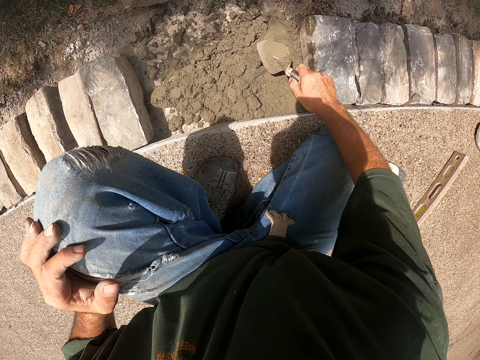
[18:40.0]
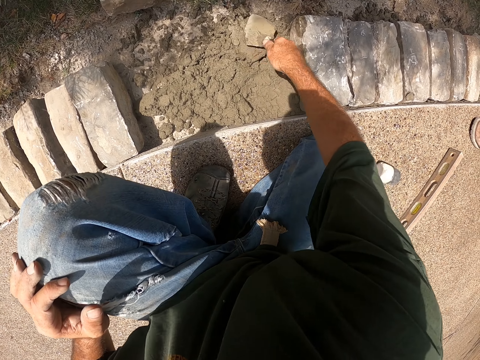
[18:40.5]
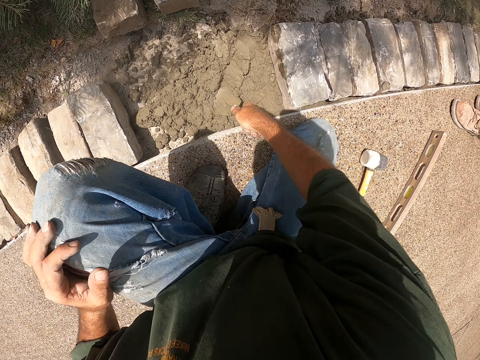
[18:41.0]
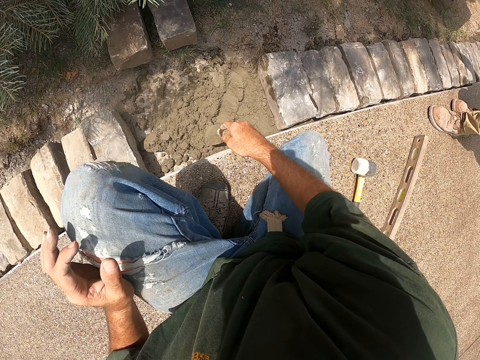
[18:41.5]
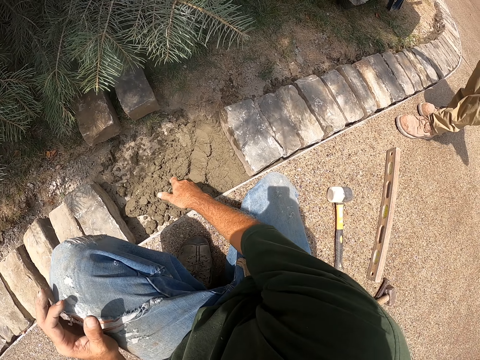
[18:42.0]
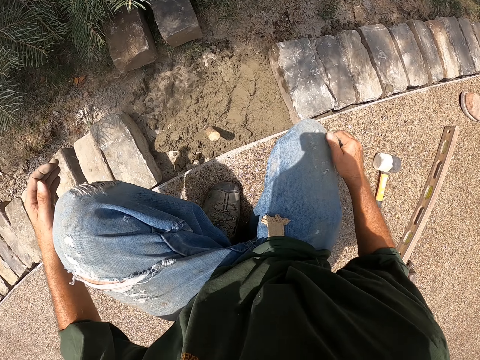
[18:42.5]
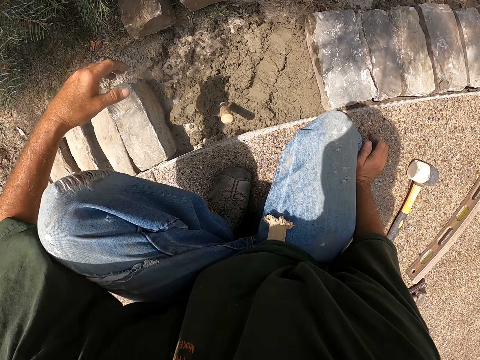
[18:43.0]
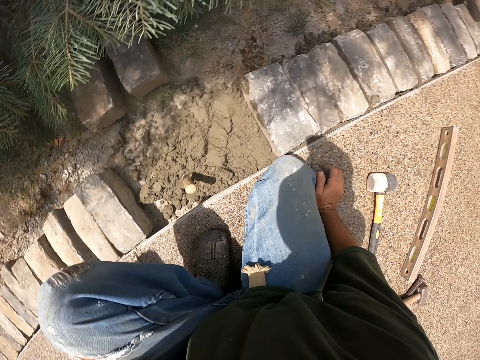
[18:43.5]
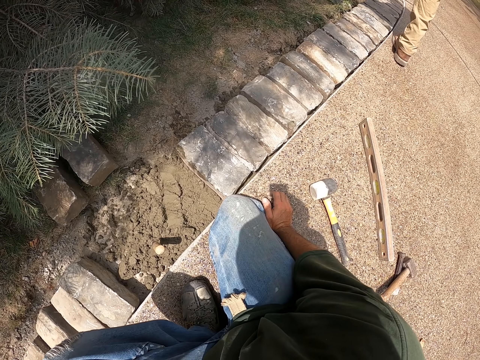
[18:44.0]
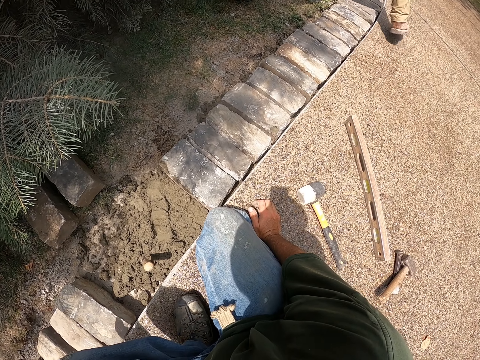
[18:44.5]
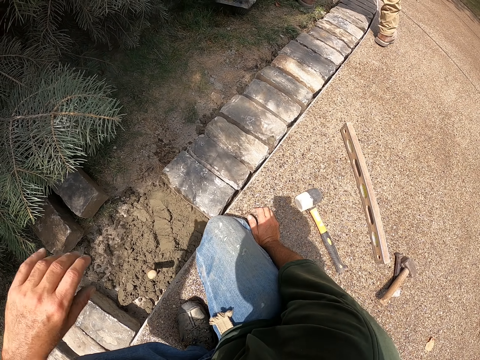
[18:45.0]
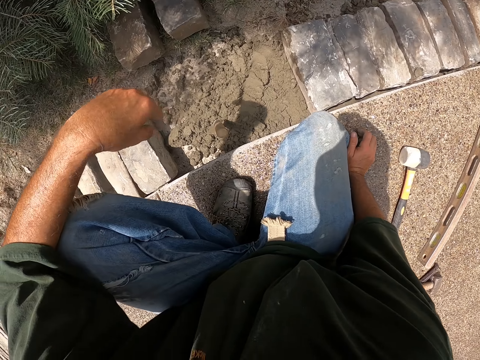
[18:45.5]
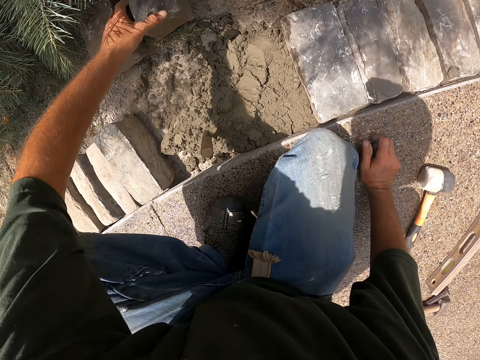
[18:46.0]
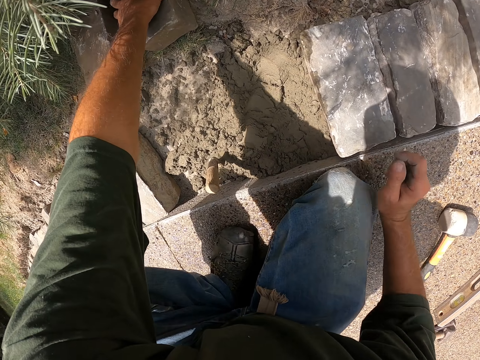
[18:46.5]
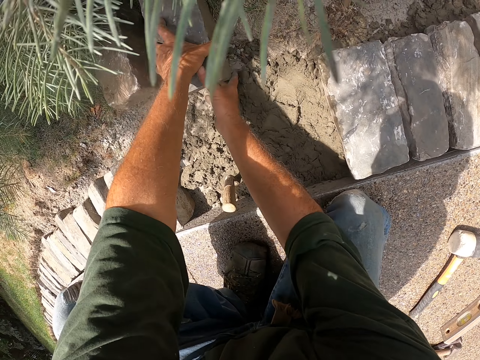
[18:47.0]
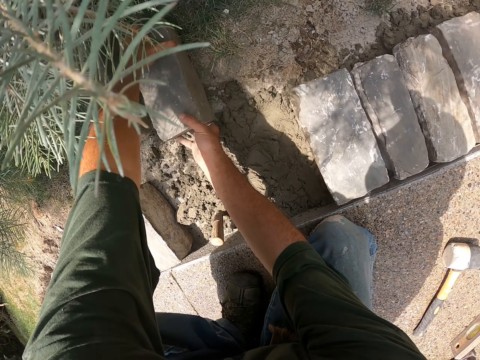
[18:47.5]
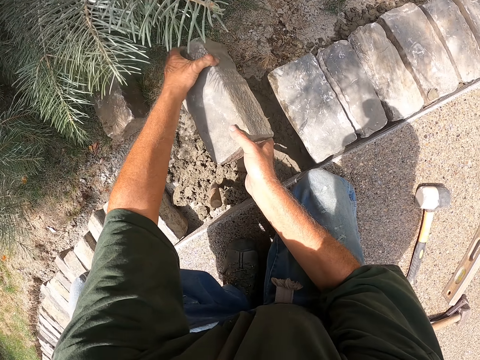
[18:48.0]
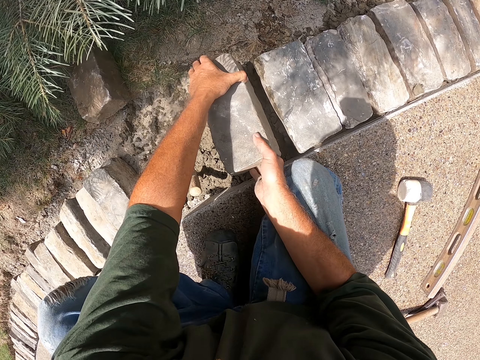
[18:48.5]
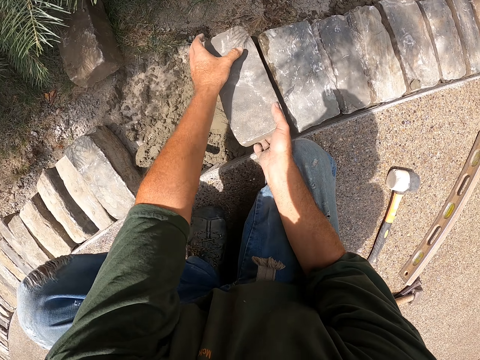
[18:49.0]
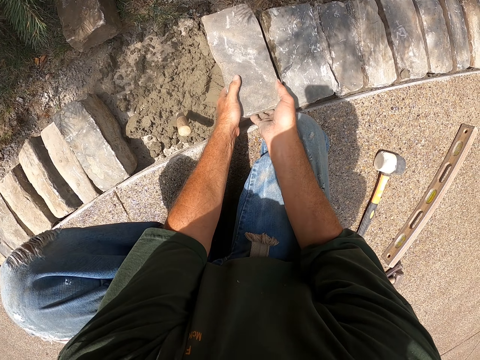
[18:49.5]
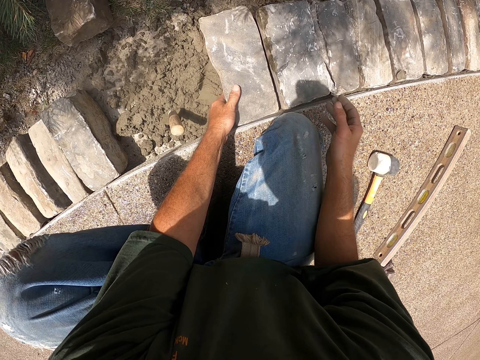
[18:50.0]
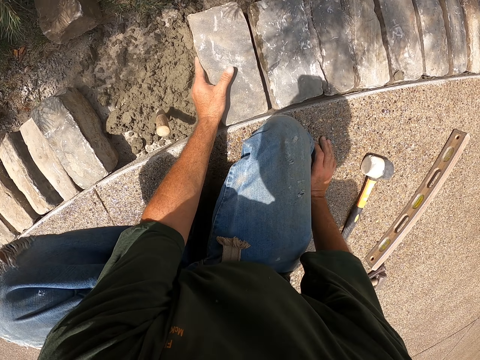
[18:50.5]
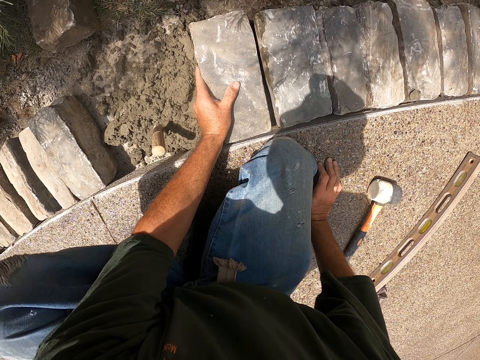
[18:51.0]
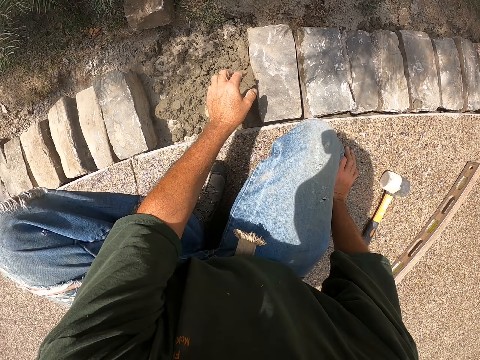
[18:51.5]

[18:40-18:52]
The camera wearer pours the concrete. They flatten the concrete. They stick the trowel in the concrete. They put down a scooper. A man walks over the bricks. The camera wearer looks around. They hold a brick, lift the brick. They put down the brick.

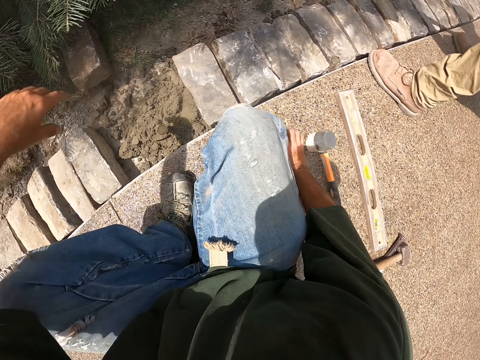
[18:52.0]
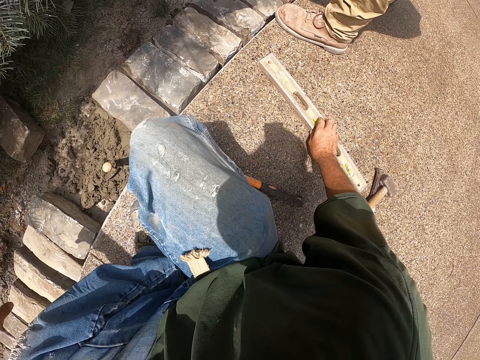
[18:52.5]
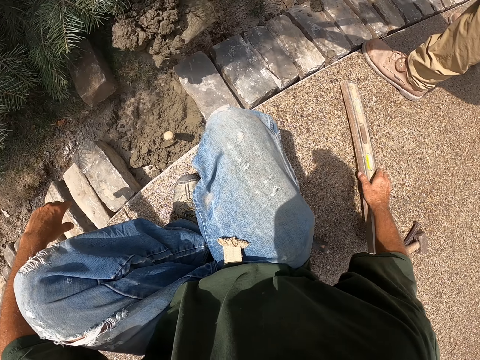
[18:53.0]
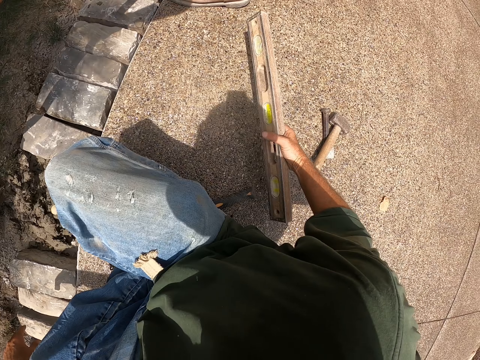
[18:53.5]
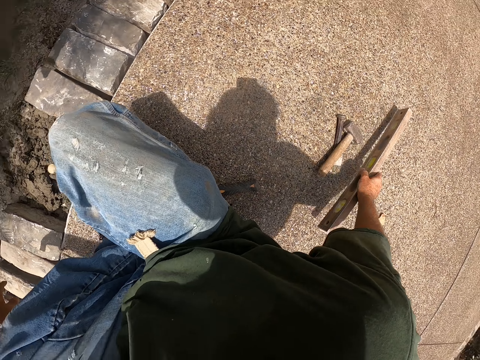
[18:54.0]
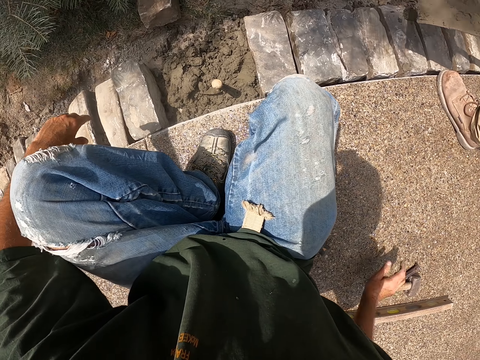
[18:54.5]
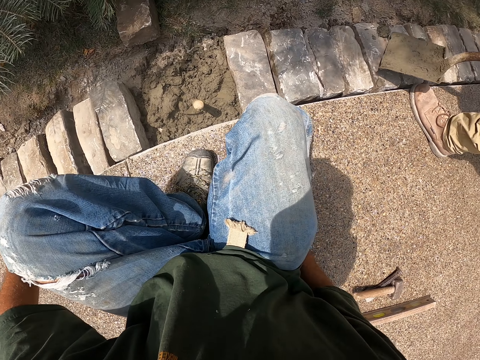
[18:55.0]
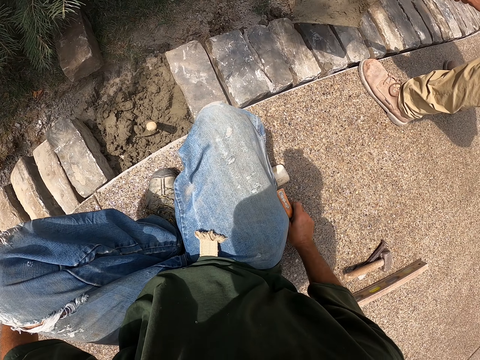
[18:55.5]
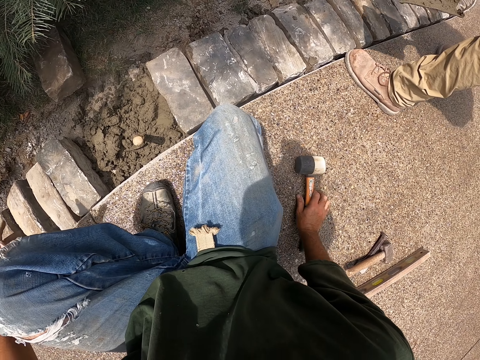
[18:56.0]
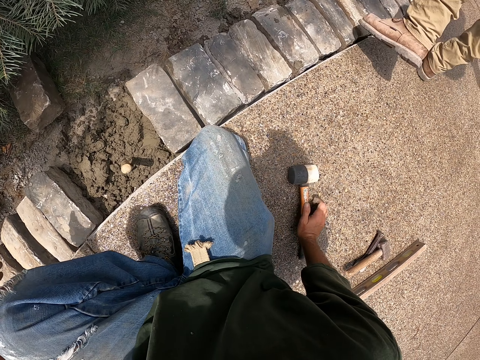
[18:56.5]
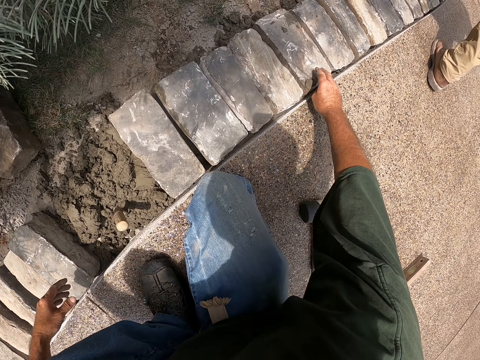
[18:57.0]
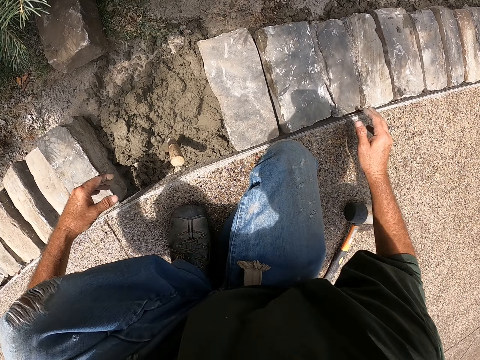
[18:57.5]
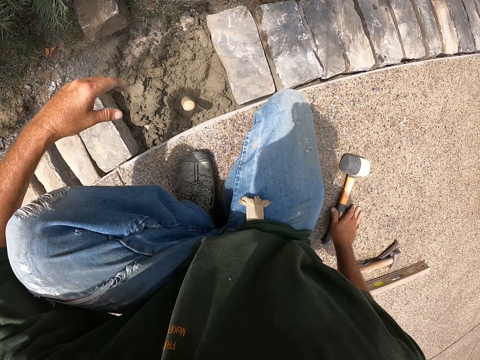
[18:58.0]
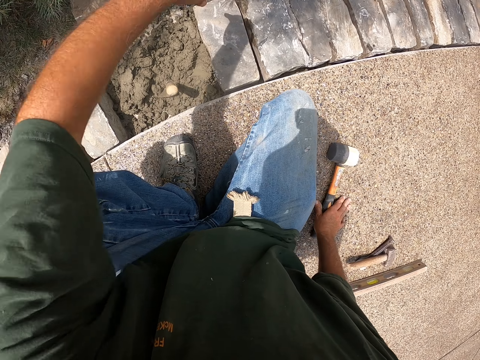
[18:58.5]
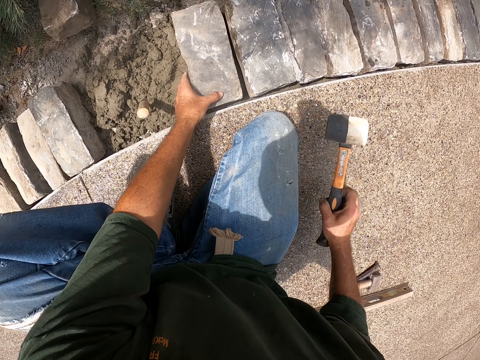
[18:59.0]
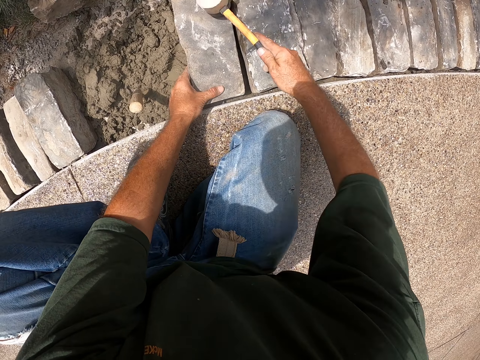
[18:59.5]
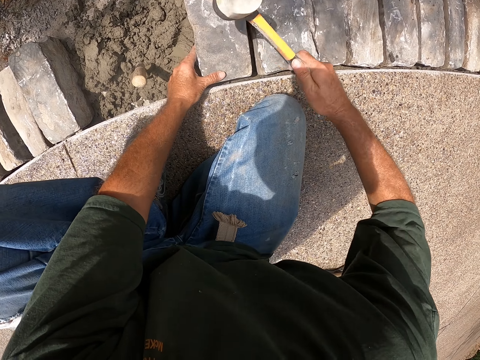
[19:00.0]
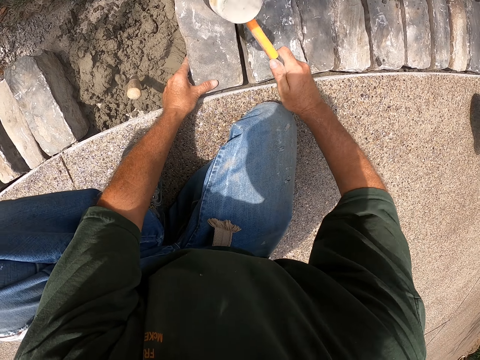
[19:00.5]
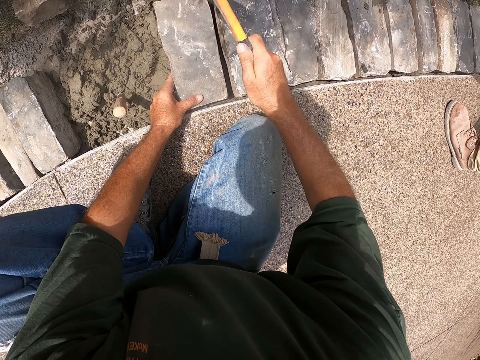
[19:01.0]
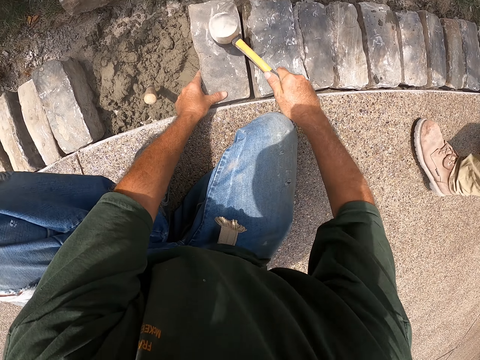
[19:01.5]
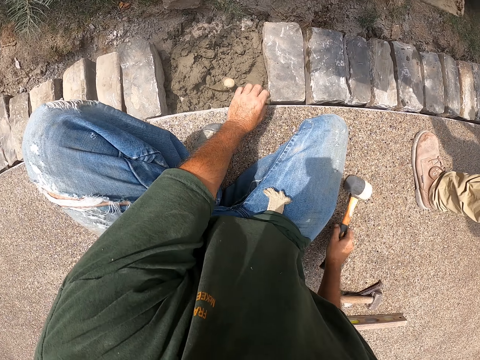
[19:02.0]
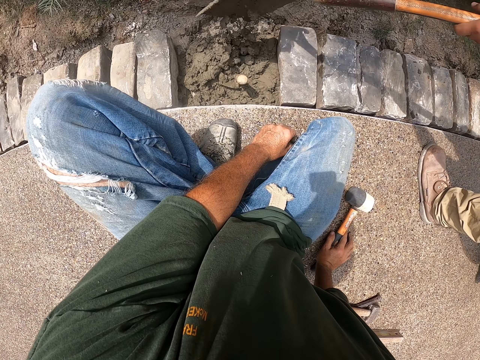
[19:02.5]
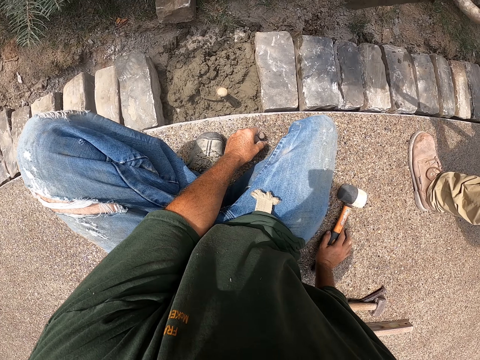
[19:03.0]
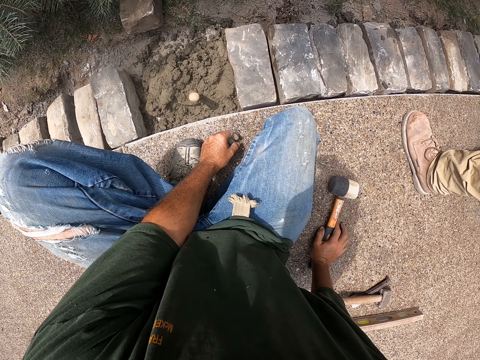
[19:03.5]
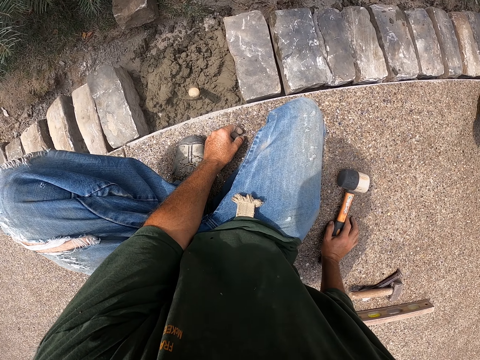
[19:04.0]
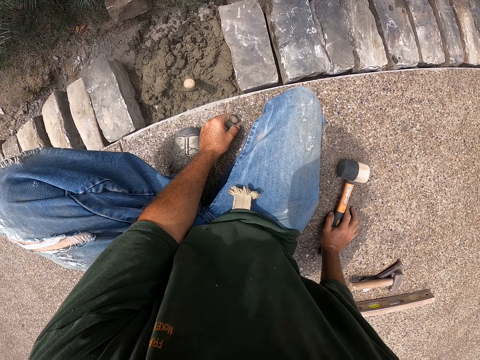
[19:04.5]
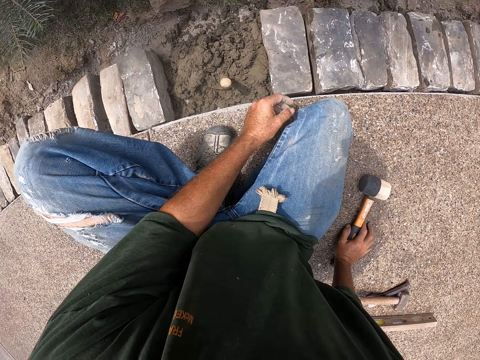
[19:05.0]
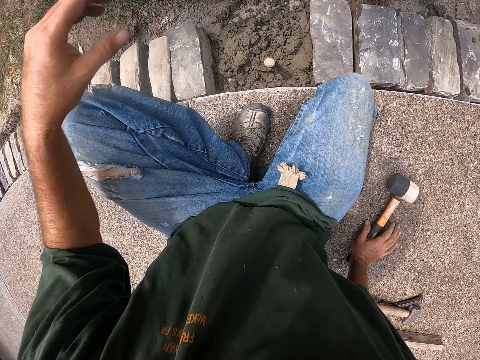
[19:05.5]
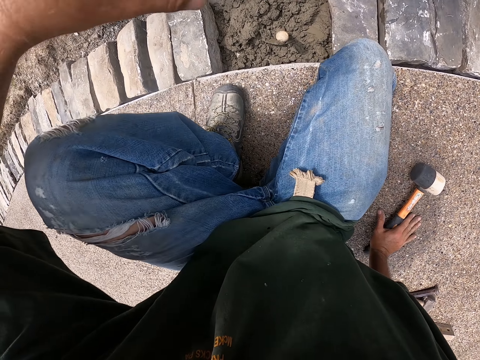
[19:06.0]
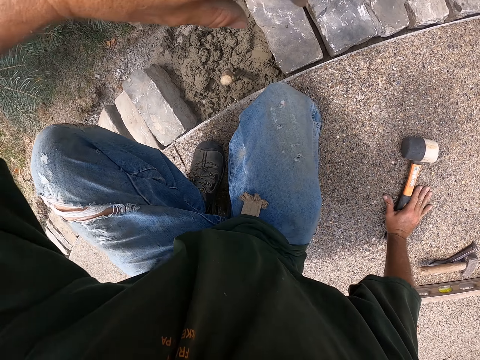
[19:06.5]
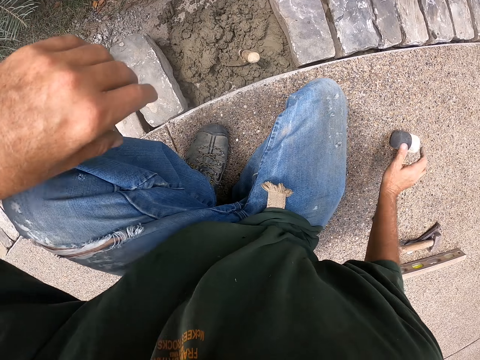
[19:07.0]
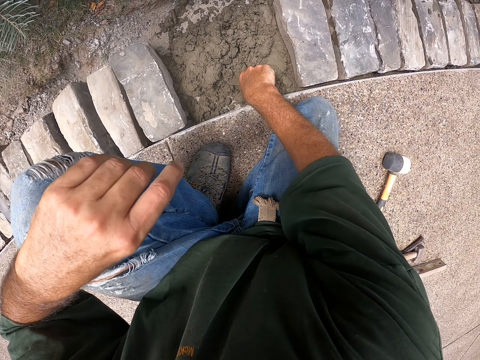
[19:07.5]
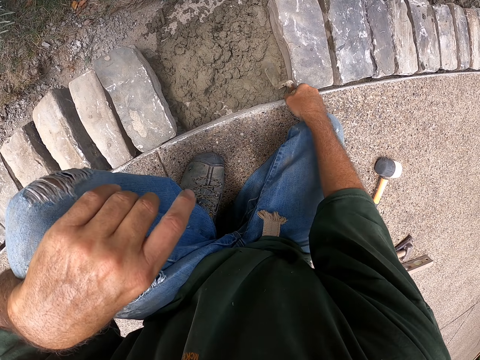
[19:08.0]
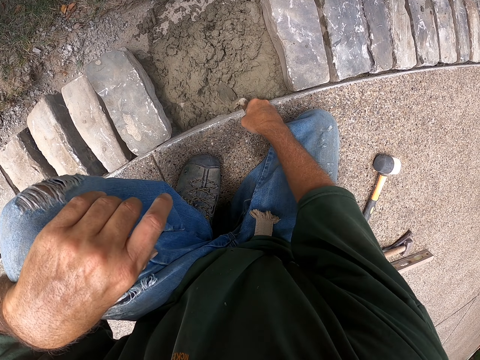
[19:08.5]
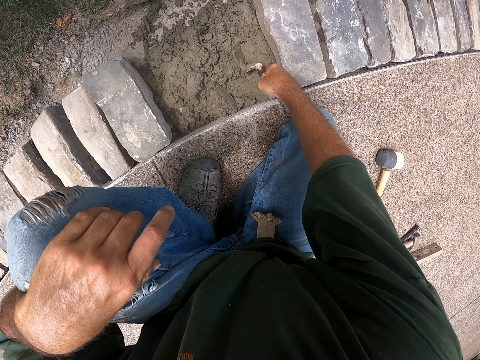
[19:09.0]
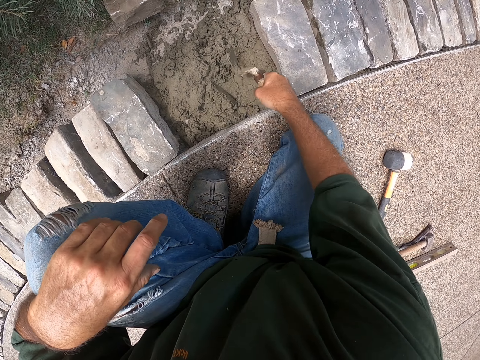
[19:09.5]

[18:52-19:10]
A man stands beside the bricks. The camera wearer picks a spirit level. He holds the I-beam level. He throws down cement. The man pours the concrete. The camera wearer moves the I-beam level. He puts down the spirit level. He touches the bricks. He wipes a surface. He puts his hand on his lap. He picks the hammer. He hits the brick with the hammer. The man stands beside the bricks. The man pours cement on the ground. The camera wearer puts down the hammer. He lifts his hand. He moves beside the bricks. He holds the trowel. He picks a scooper. He flattens the concrete. He spreads cement with the scooper.
